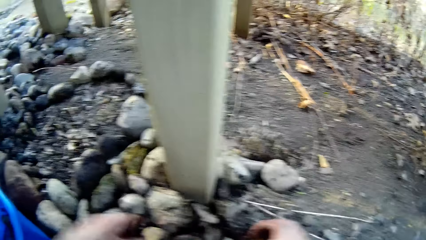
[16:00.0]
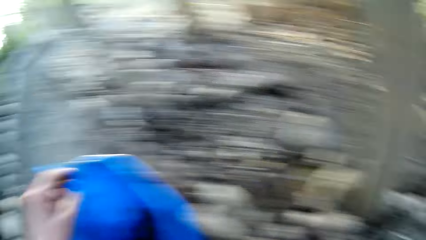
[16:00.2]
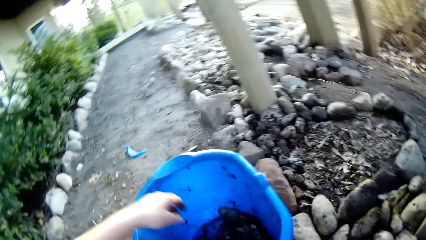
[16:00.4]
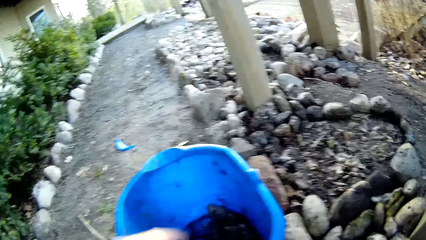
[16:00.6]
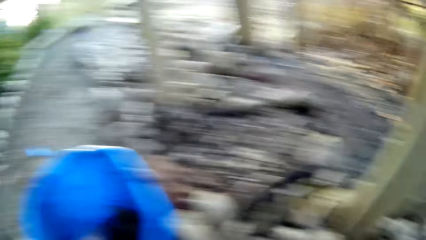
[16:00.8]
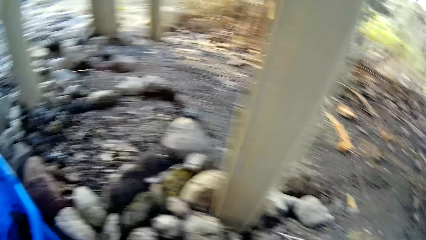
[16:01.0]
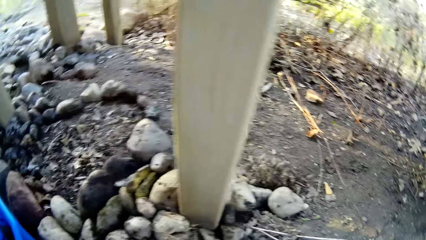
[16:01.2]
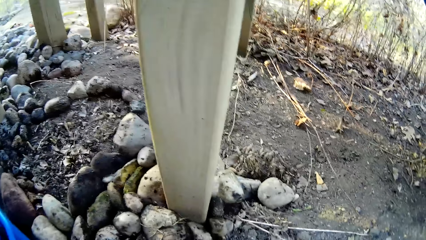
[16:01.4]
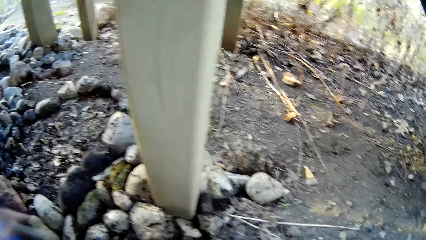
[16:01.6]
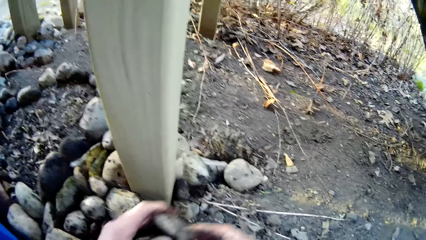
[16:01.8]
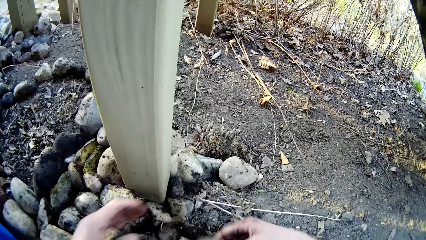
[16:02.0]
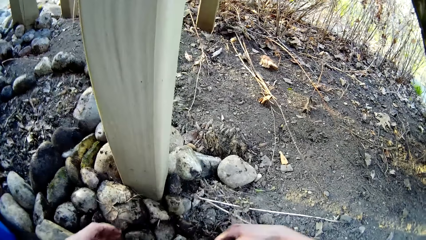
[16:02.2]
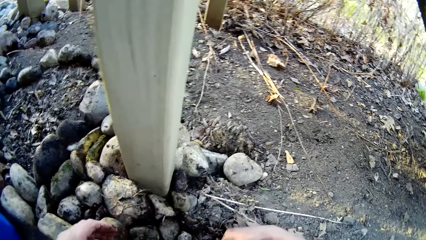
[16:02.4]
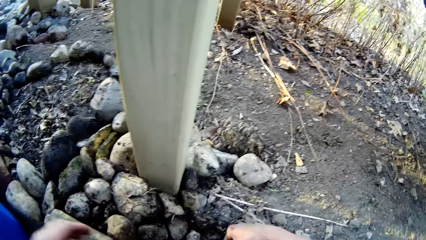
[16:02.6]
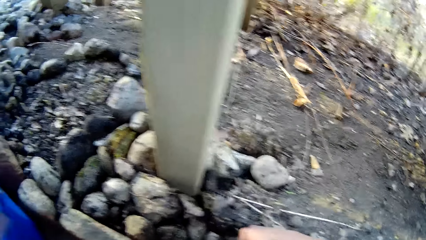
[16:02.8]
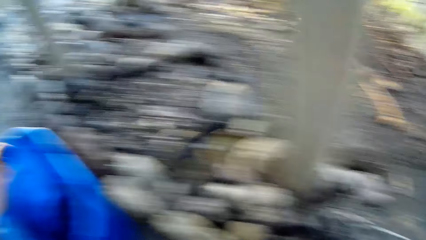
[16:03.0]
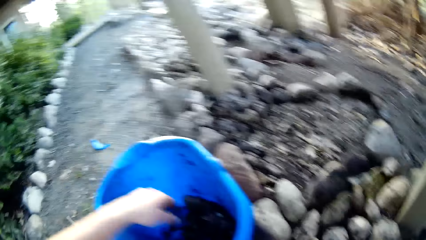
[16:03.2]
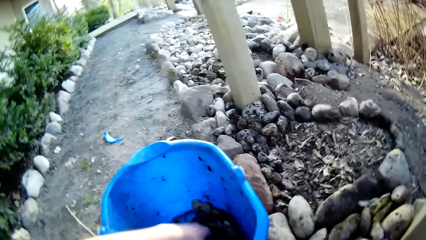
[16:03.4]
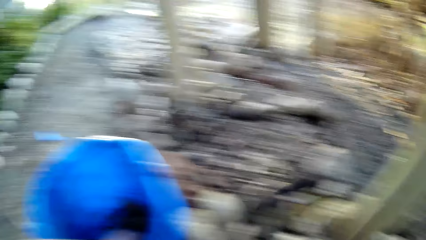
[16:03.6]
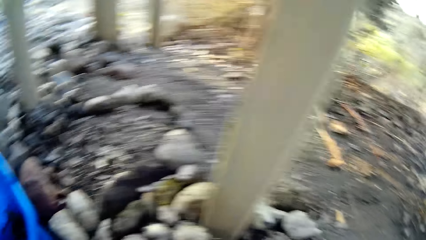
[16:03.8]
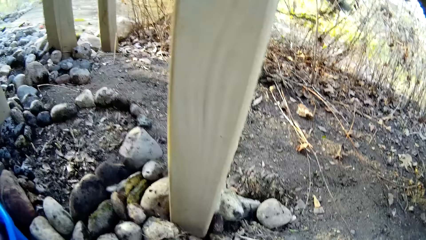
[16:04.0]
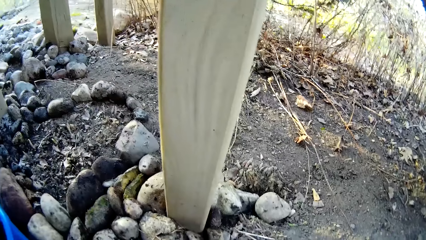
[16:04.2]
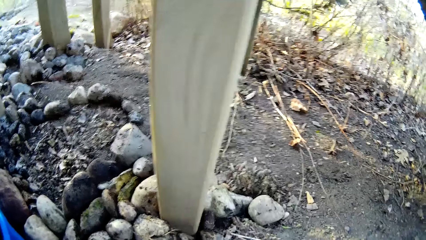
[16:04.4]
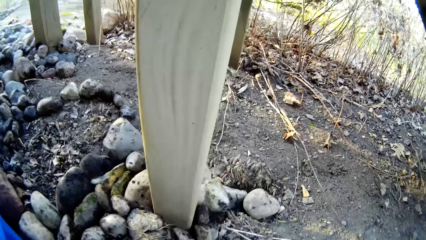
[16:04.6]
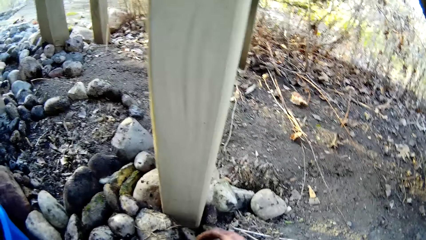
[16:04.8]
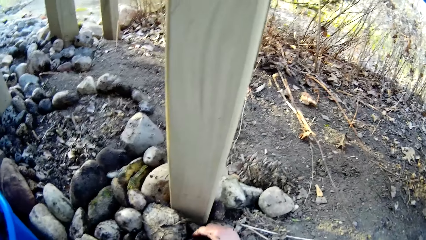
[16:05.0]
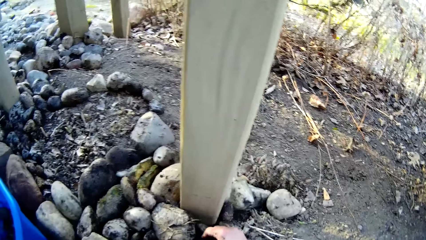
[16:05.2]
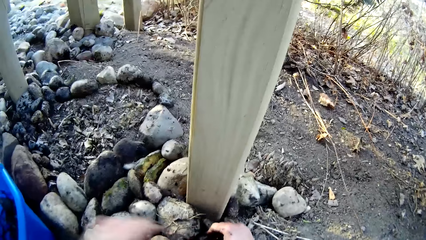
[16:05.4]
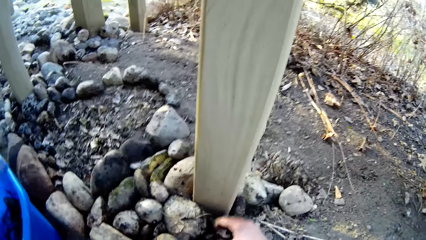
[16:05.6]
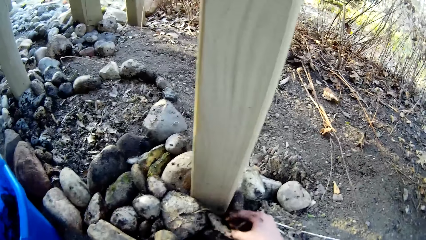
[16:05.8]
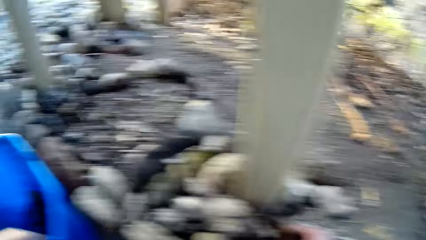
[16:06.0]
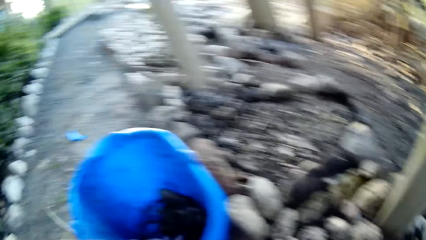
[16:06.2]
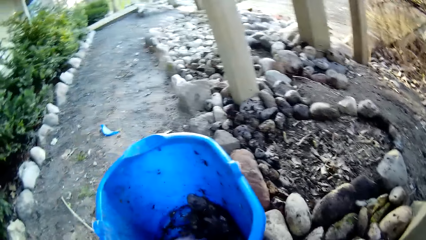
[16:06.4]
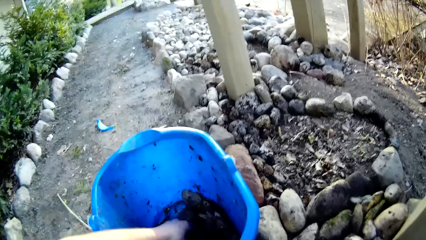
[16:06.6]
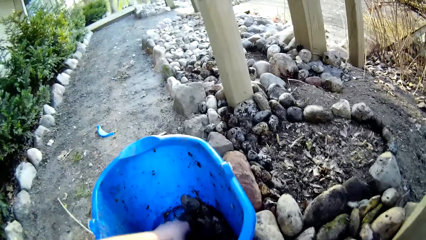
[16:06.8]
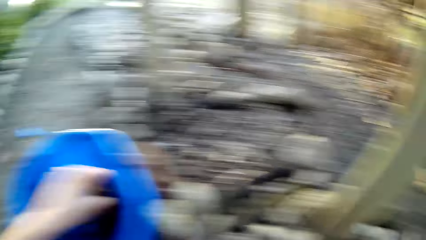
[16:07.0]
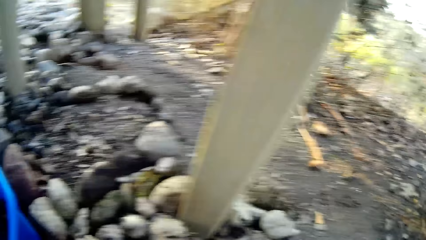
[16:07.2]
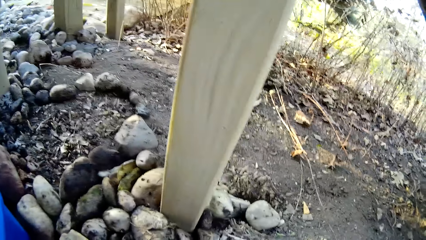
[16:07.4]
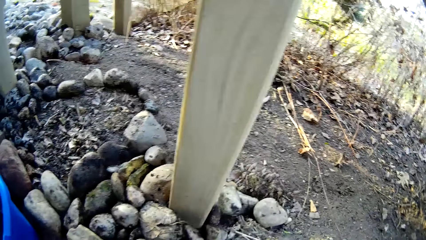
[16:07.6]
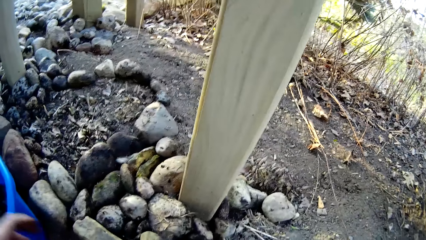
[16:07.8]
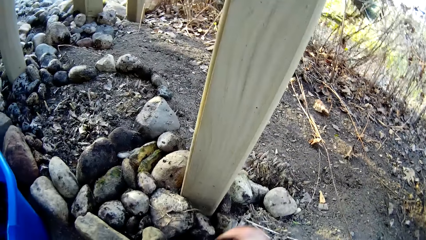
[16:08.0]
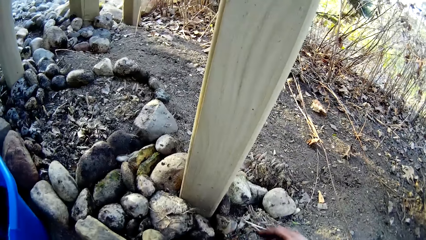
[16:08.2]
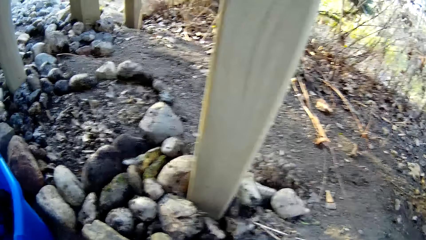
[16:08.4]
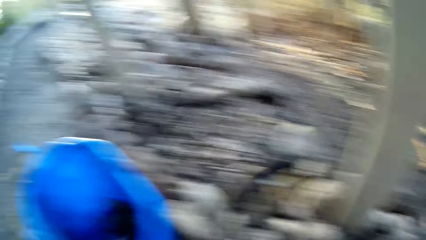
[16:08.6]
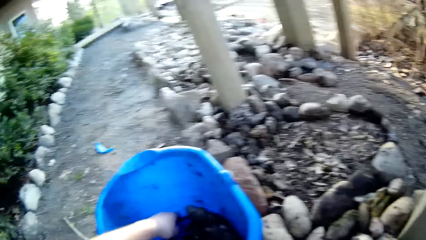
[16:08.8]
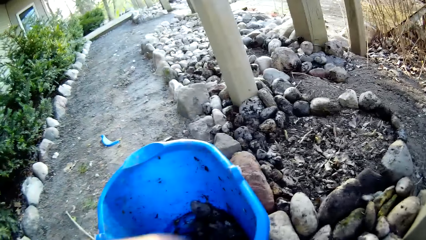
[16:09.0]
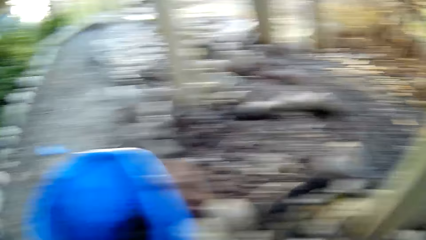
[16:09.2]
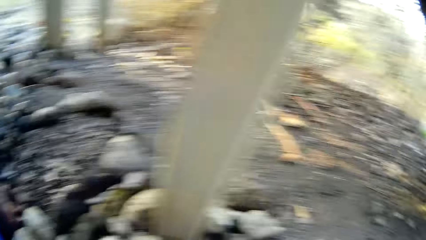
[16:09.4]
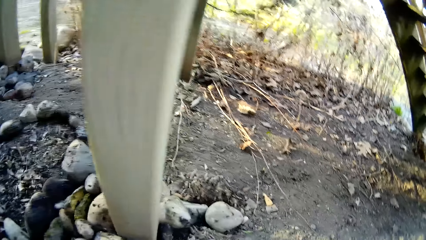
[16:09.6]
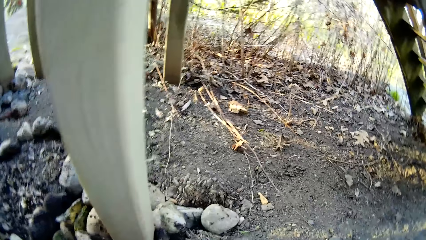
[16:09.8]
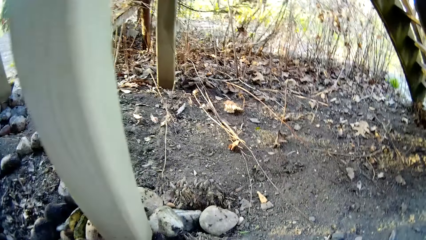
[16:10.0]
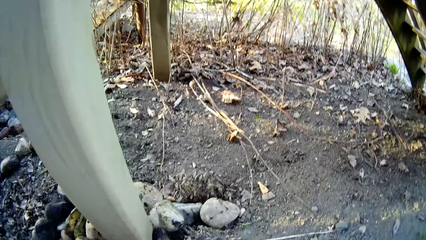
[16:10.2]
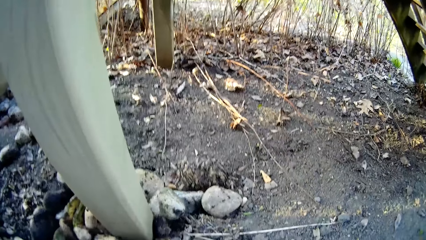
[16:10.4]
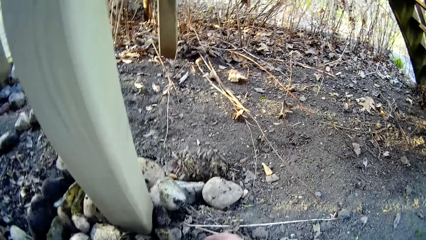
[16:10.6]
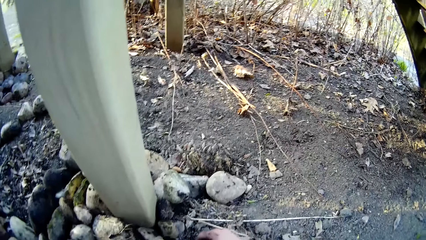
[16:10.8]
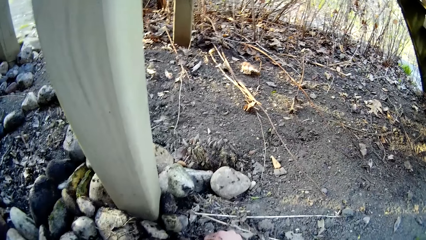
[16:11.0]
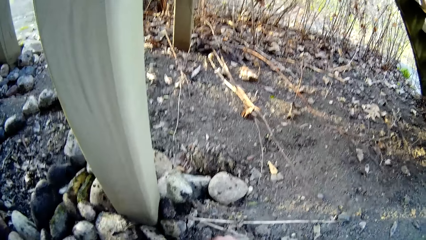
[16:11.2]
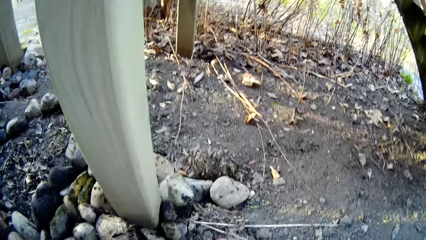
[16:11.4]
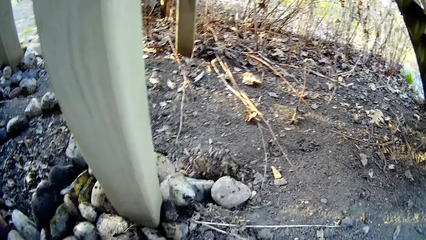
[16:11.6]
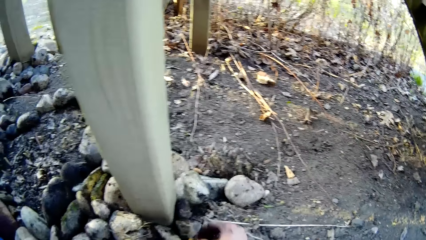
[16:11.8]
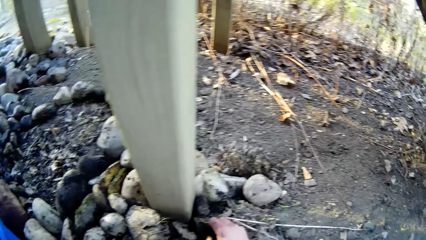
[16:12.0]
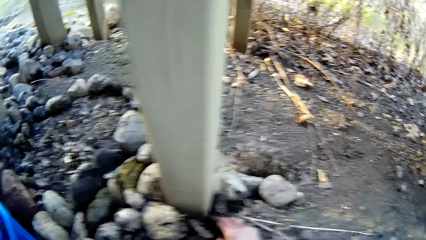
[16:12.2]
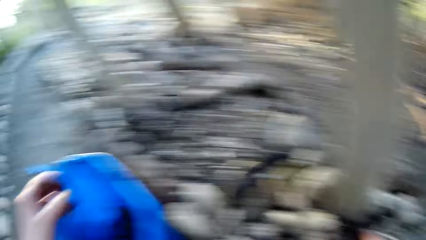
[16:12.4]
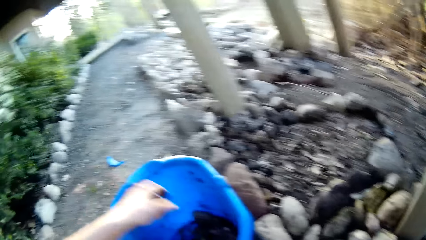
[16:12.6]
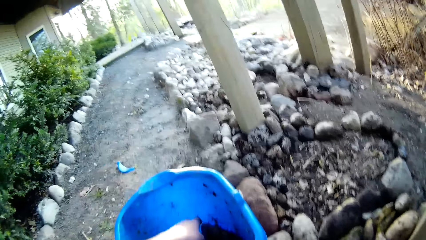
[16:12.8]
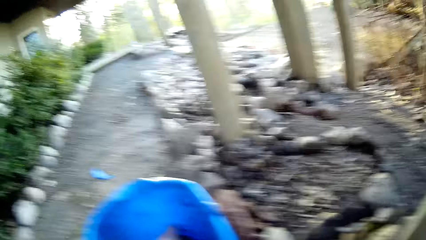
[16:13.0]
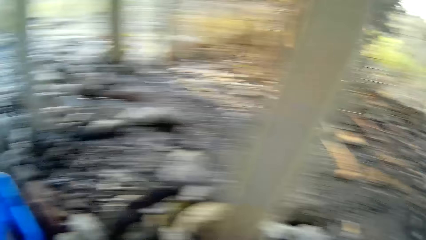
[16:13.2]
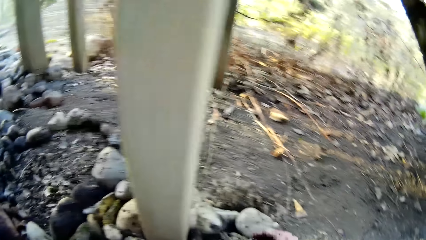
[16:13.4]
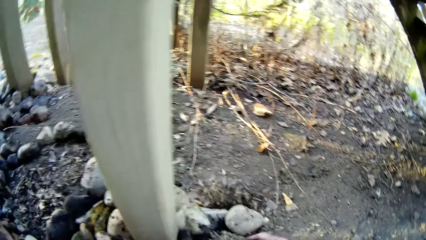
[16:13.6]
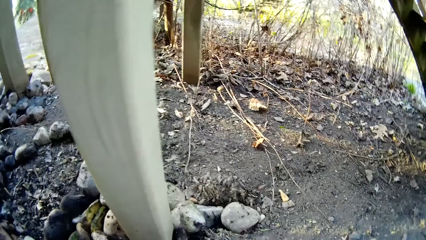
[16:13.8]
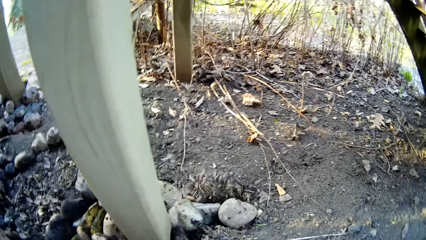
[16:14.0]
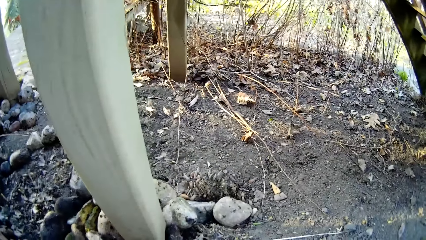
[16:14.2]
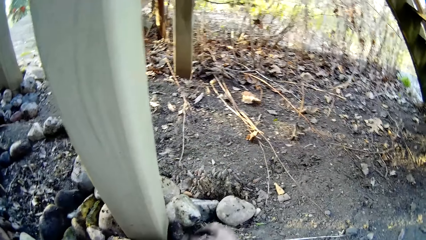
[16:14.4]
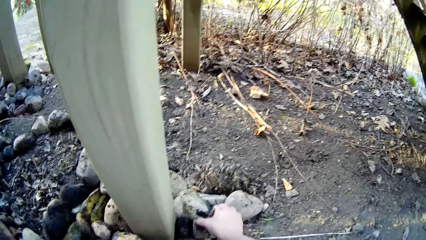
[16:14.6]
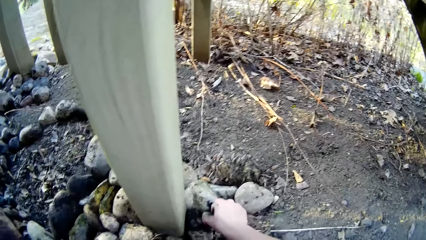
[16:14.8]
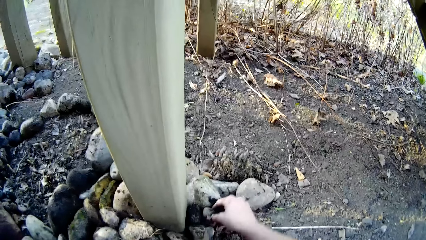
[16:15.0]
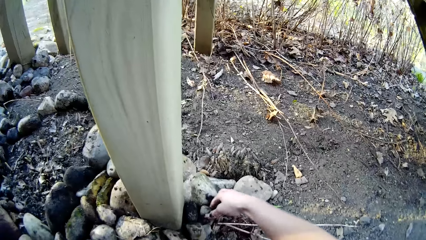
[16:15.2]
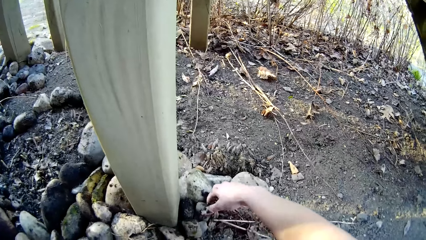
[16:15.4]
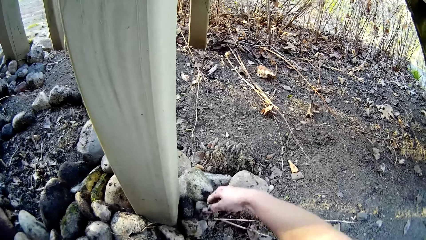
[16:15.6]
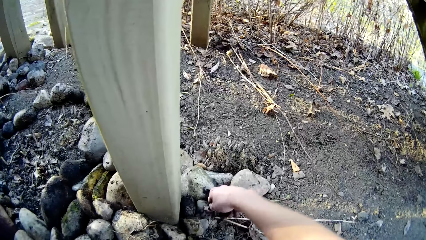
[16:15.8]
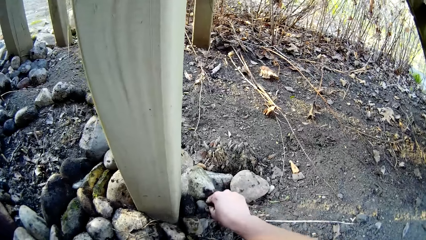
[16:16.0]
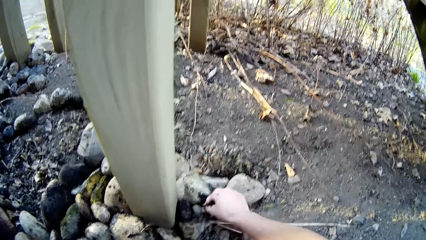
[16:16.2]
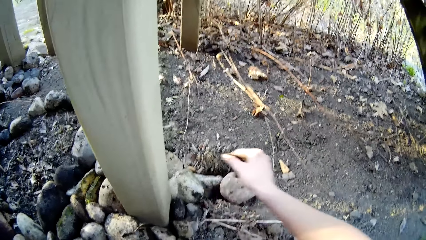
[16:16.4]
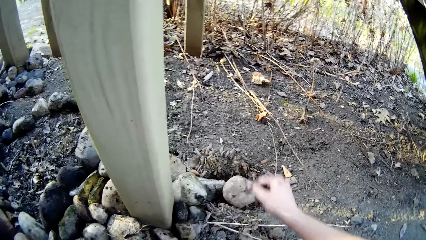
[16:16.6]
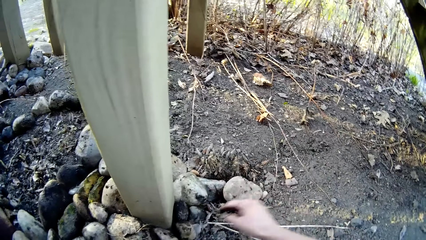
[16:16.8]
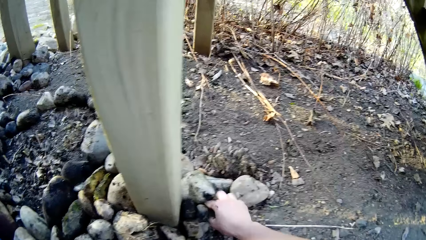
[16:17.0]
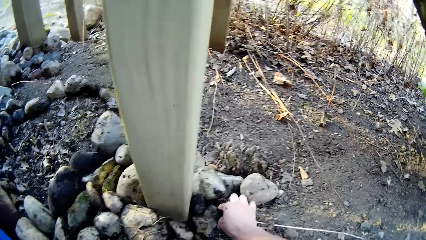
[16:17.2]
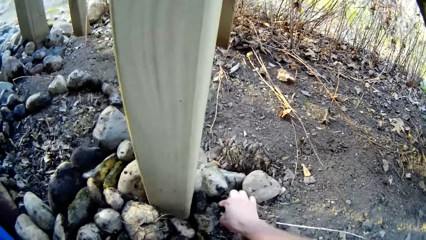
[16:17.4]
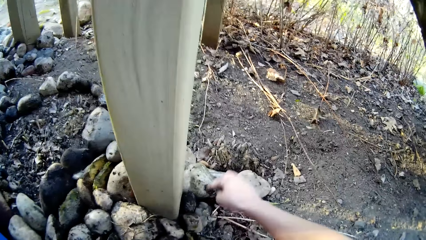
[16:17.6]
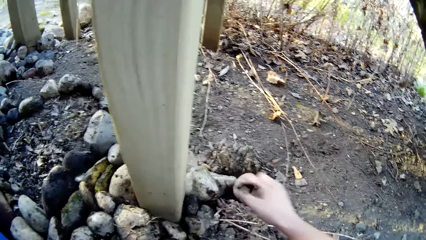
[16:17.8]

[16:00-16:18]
The camera wearer picks a stone from the blue bucket with her left hand. She moves a stone from her left hand to her right hand. She places a stone on the ground with her right hand. She places her left hand in the blue bucket. She arranges stones on the ground with her right hand. She picks a stone from the blue bucket with her left hand. She does so again. She arranges stones on the ground with her right hand. She picks a stone from the blue bucket with her left hand. She arranges stones on the ground with her right hand.
